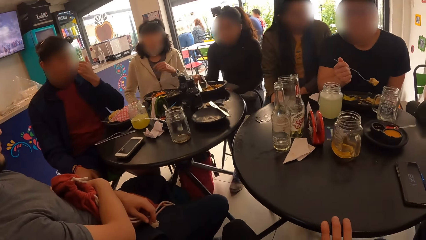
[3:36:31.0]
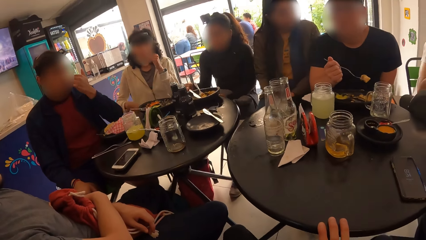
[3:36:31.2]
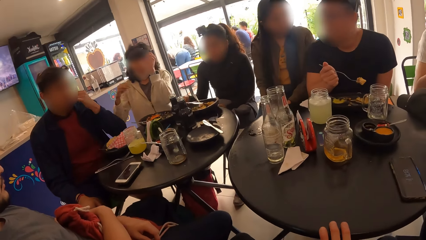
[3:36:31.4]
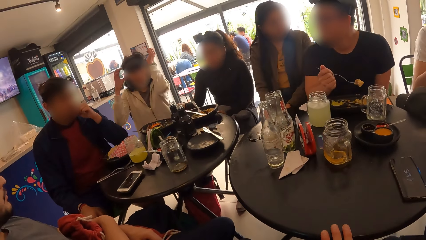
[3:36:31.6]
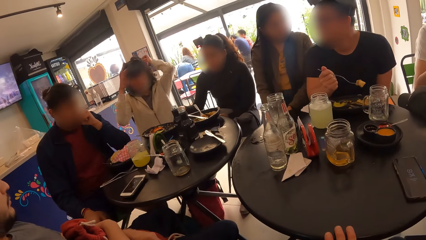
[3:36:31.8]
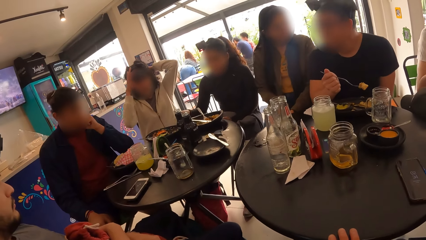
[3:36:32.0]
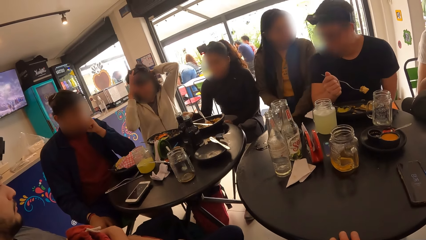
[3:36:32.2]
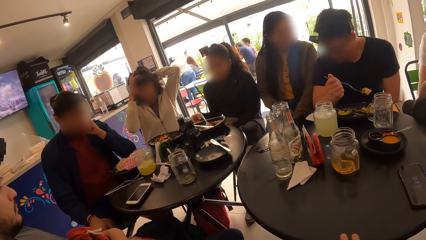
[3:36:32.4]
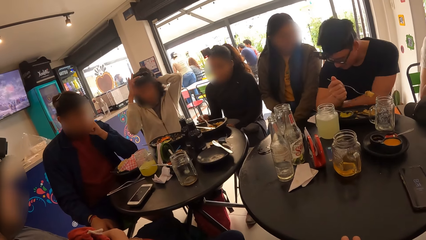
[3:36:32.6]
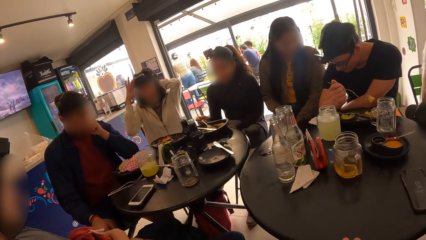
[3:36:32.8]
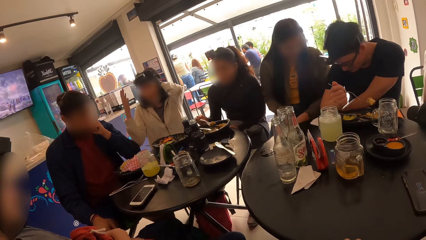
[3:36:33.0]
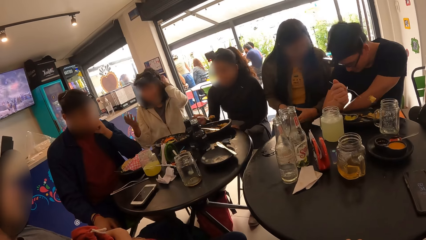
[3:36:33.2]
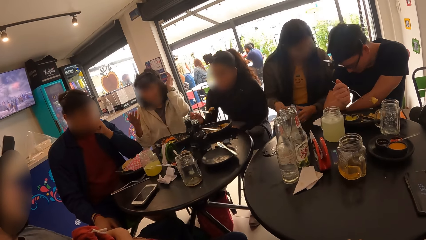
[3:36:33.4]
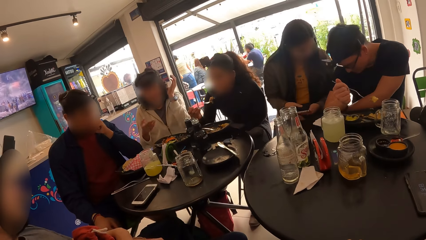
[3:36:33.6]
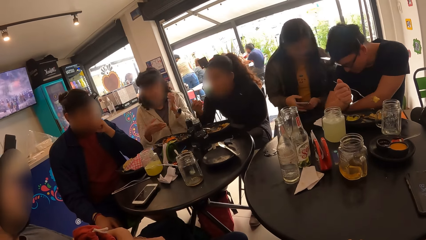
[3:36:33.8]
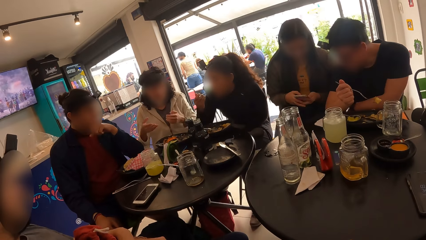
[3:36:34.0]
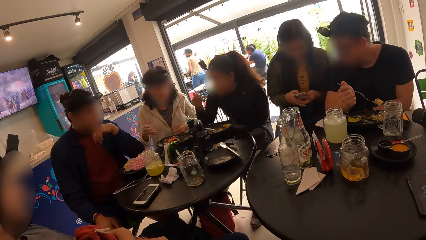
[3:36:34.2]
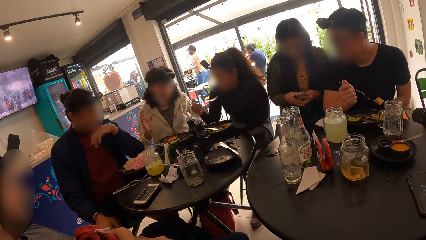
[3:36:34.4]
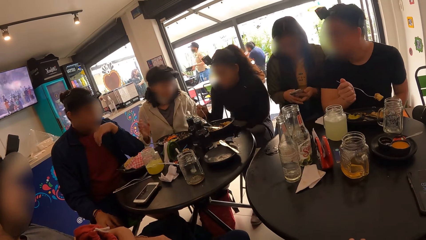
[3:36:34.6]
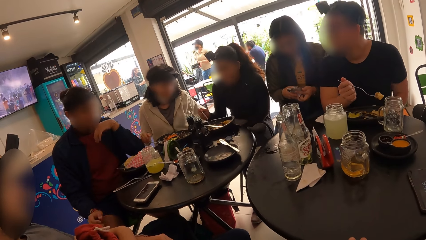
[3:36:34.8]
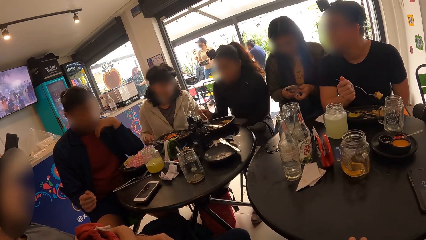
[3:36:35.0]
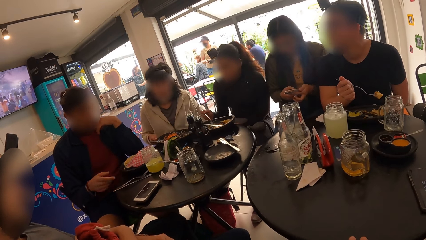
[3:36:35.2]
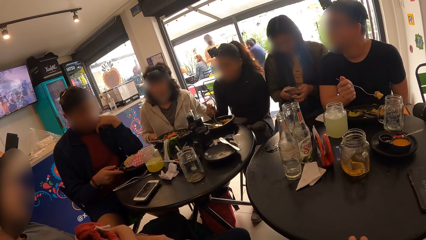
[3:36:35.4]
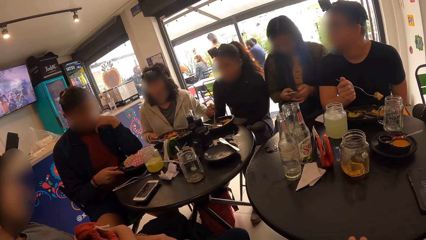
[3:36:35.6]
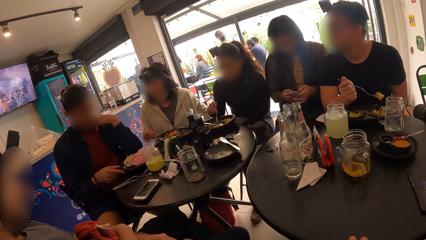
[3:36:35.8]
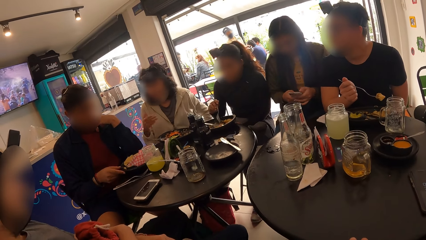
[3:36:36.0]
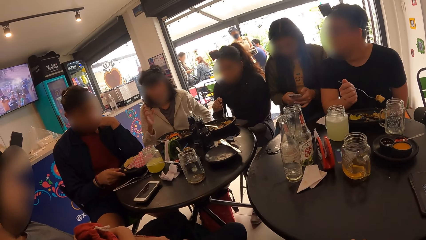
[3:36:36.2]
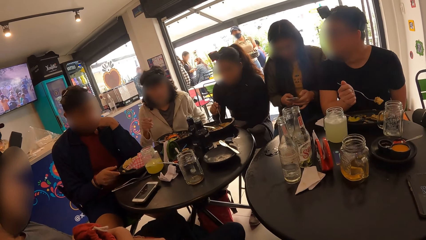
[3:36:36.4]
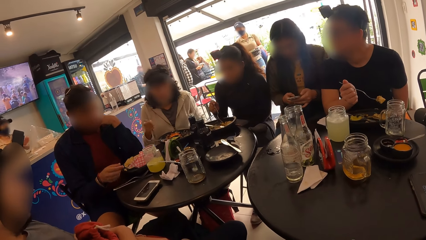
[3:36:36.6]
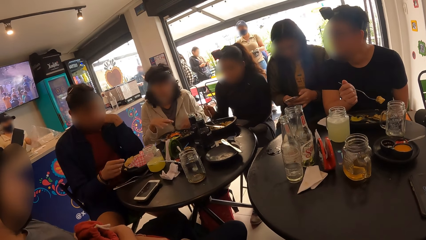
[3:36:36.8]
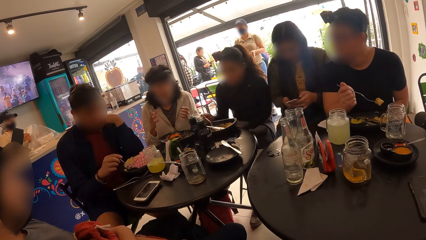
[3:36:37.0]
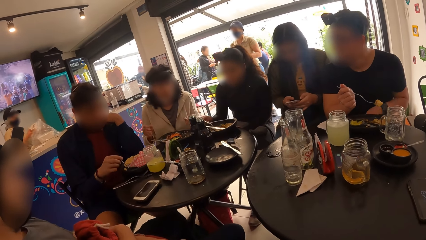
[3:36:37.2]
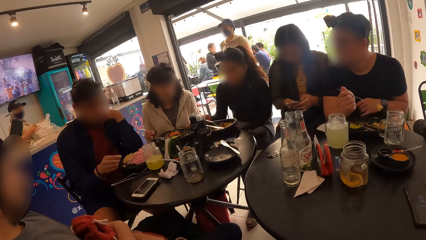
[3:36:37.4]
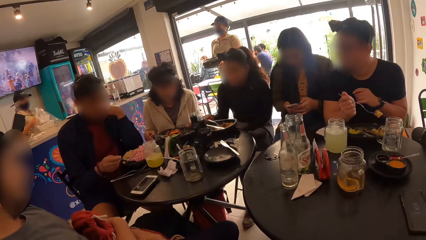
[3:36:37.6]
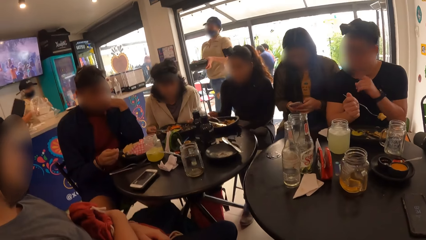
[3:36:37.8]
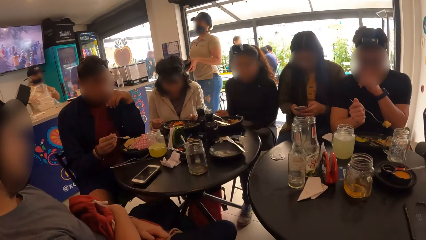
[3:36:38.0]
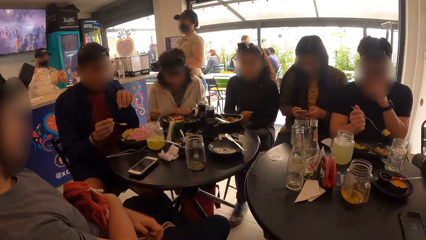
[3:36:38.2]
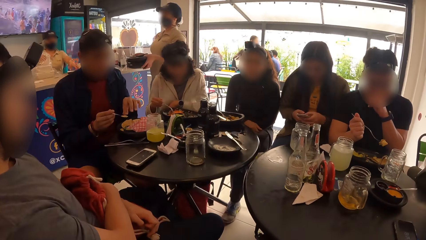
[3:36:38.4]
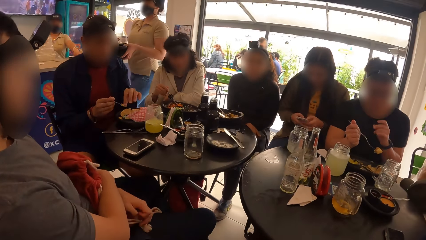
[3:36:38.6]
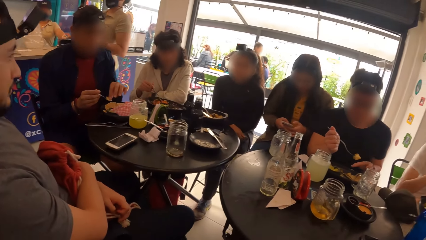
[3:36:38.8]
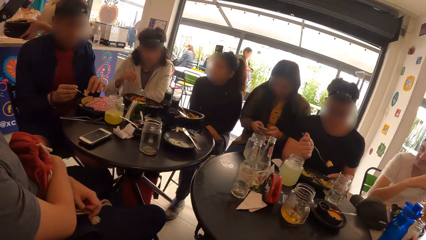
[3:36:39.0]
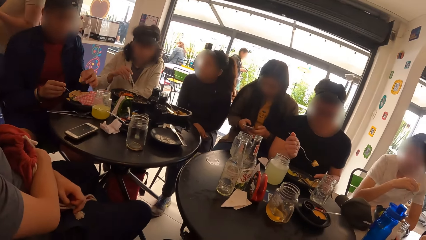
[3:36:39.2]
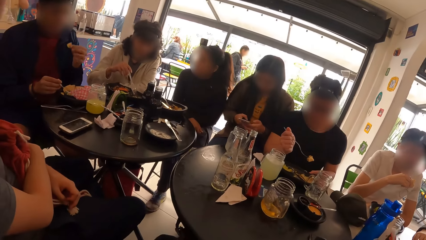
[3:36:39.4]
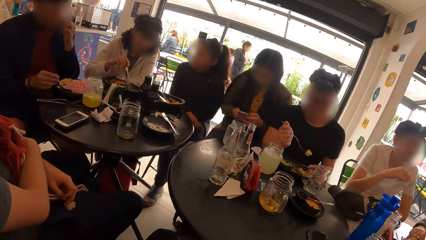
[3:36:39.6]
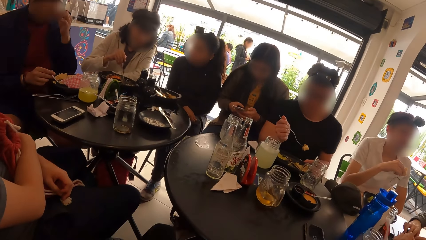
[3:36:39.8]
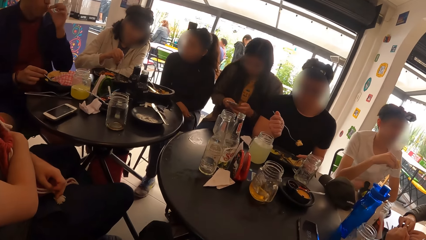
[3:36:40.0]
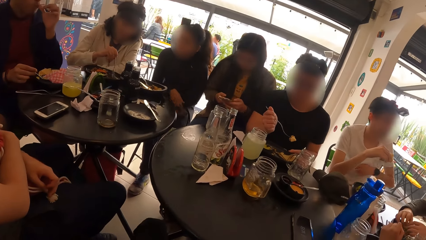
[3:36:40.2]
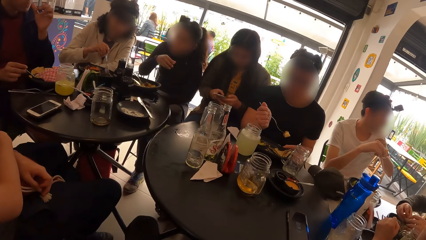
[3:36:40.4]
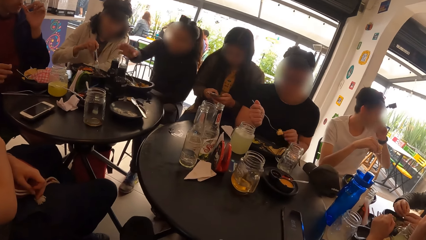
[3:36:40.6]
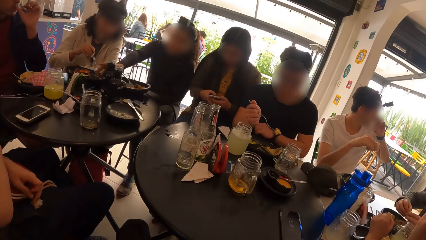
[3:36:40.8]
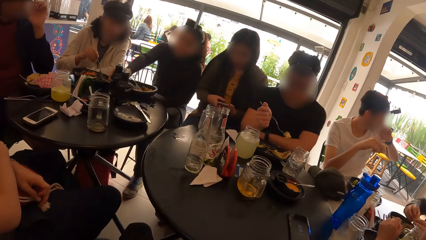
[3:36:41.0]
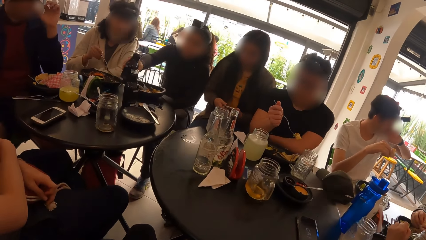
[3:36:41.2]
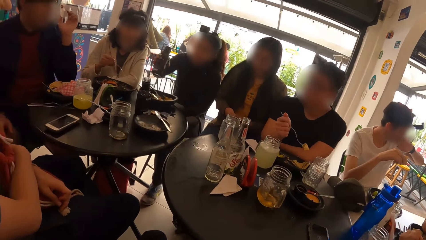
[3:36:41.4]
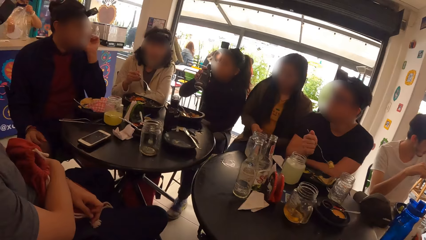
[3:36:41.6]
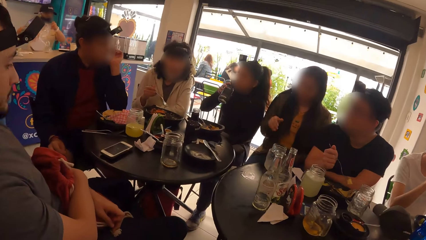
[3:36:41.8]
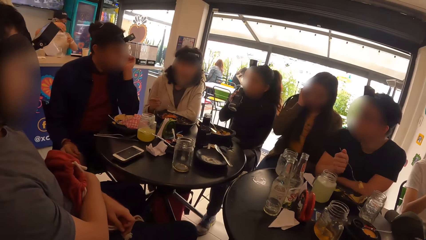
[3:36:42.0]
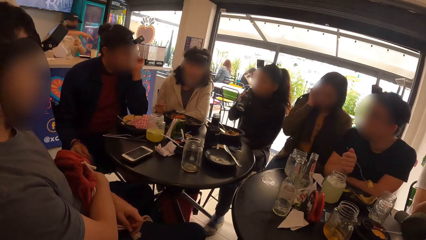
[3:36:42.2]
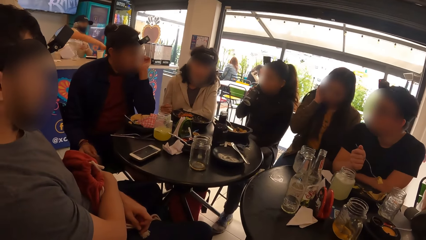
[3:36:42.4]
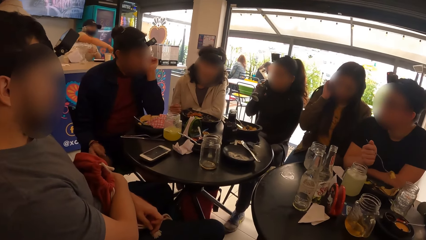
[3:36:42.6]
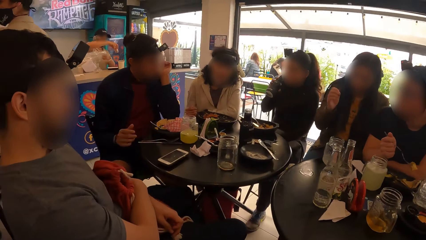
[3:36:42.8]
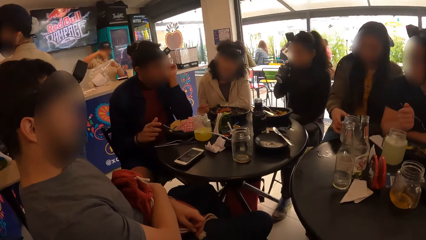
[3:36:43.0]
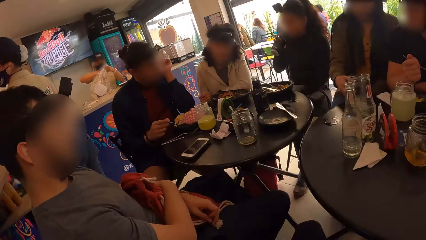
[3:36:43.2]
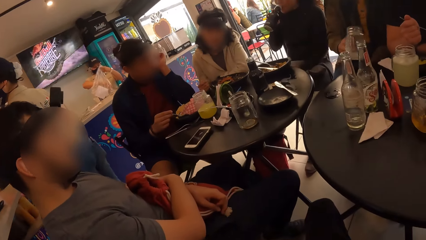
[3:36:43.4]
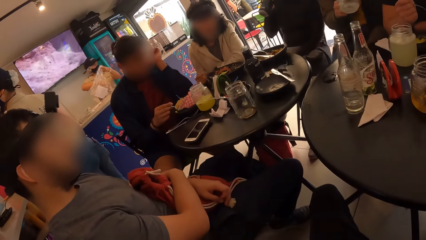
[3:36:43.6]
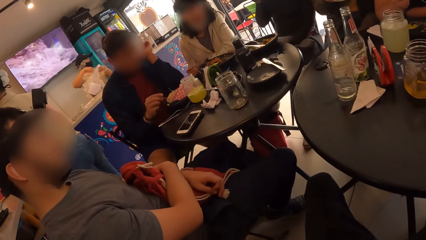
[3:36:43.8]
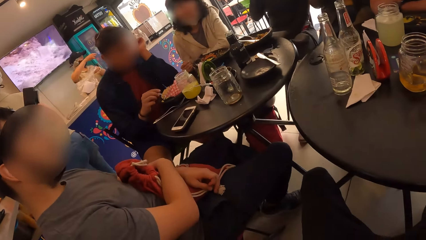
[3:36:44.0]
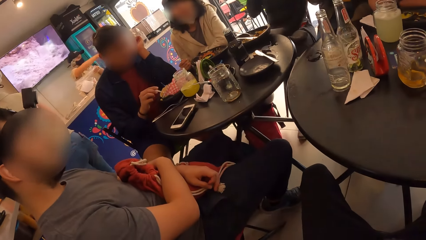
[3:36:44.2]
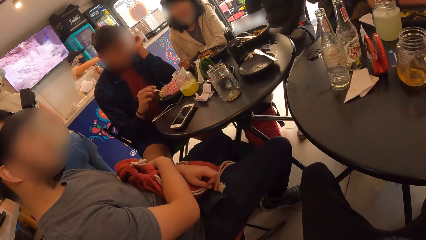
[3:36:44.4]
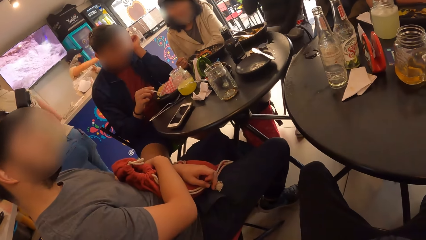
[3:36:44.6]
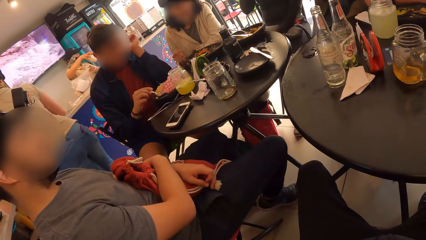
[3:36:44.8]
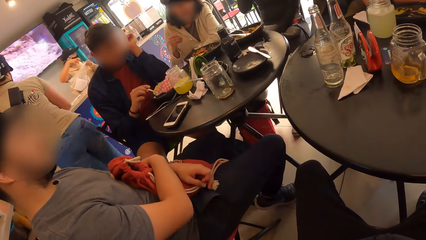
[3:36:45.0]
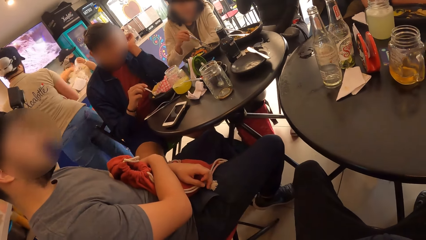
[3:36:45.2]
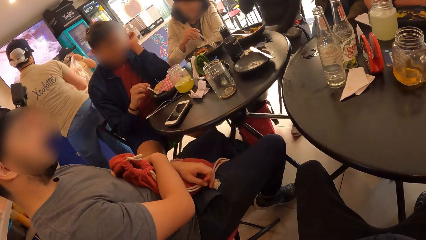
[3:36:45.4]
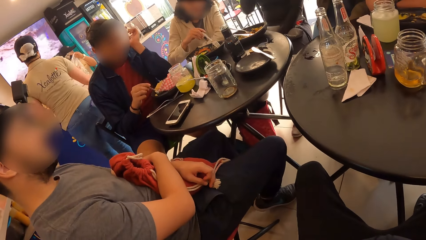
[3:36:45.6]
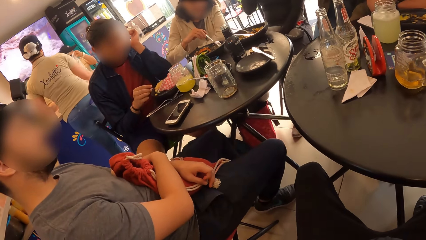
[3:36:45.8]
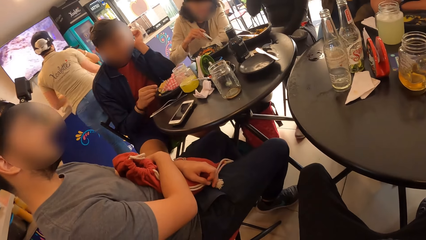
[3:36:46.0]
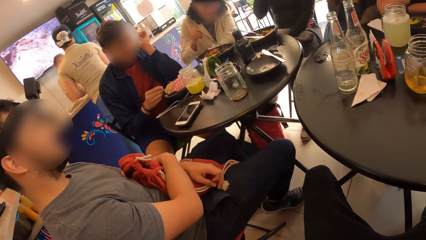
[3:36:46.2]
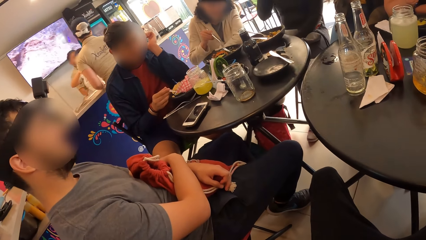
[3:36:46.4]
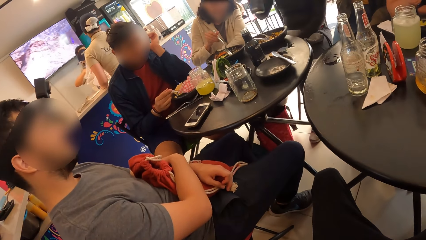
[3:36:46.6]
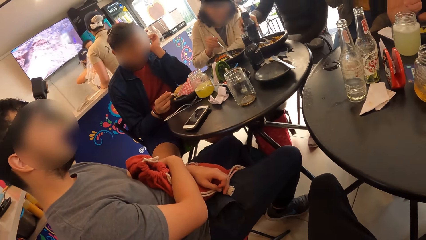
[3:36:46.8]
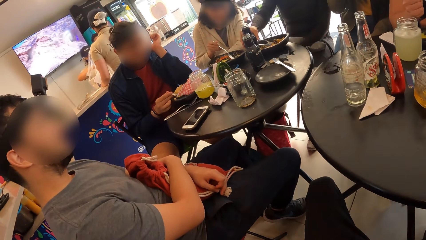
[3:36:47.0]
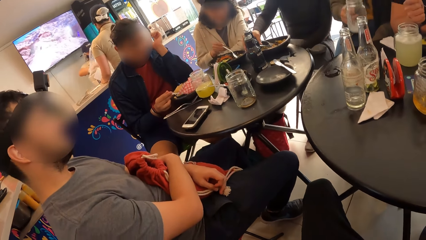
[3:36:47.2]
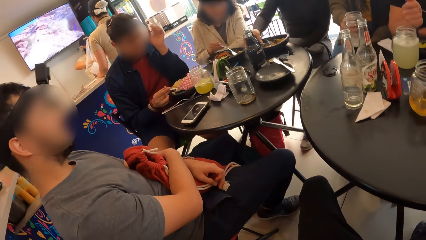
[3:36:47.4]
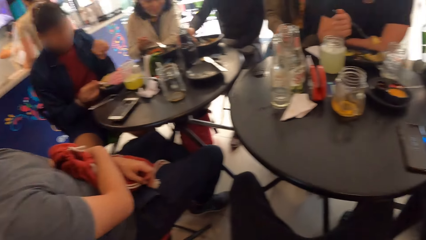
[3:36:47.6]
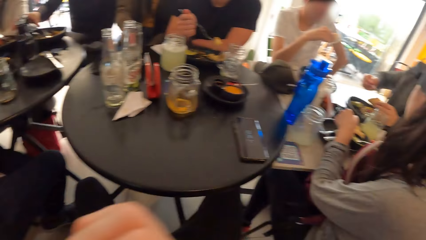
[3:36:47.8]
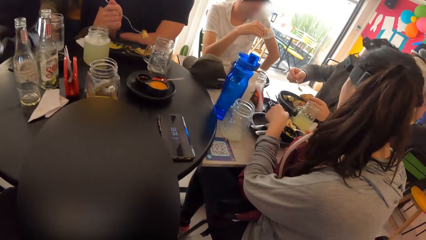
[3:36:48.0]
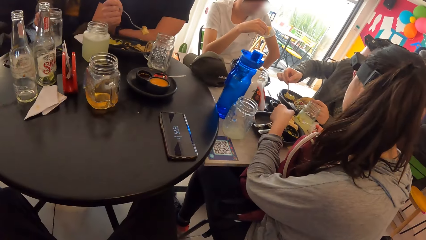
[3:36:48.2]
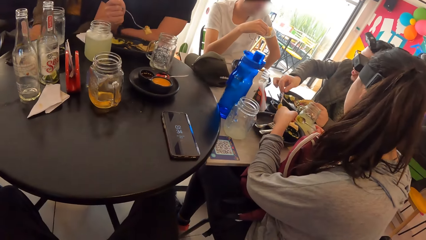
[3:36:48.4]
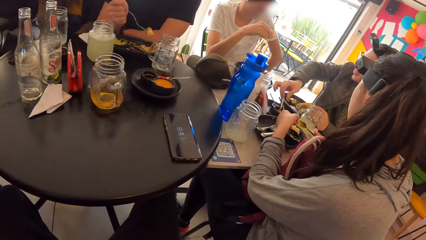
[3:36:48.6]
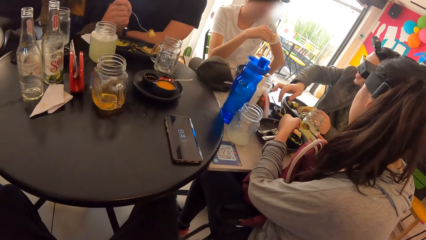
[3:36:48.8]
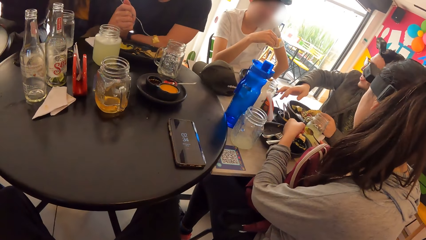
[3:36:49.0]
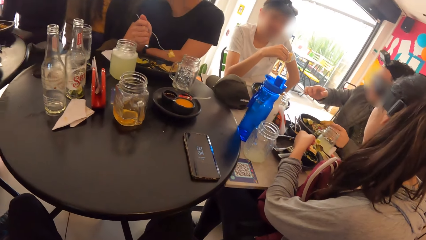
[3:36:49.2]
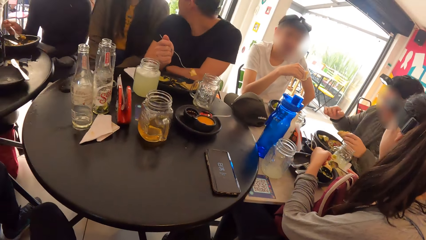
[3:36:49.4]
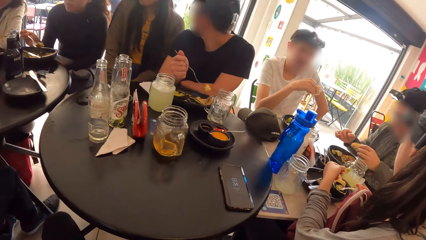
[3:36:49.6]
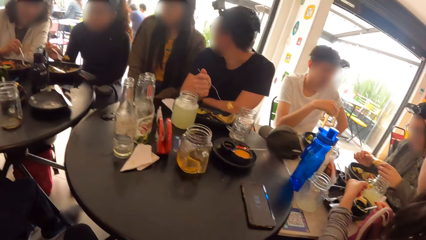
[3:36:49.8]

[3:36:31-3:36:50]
A woman moves aside a knife in her plate with her right hand. Another woman adjusts her camera with her hands. The first woman picks up the fork in her plate with her right hand, picks up a phone from her lap with her left hand, and eats her food with the fork in her right hand. The camera wearer operates his phone with his hands. A man adjusts the position of a plate on the table with his right hand. He picks up a spoon in the plate with his right hand, scoops food from the plate with the spoon in his right hand, picks a chip in his spoon with his left hand, and eats the chip with his left hand. The first woman picks up a water bottle from the table with her right hand and drinks from the water bottle in her right hand. A third woman picks up a glass cup on the table with her right hand. The first woman places the water bottle on the table with her right hand. The third woman places the glass cup on the table with her right hand. Another man places a spoon in a sauce plate with his right hand.
